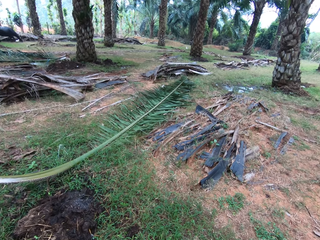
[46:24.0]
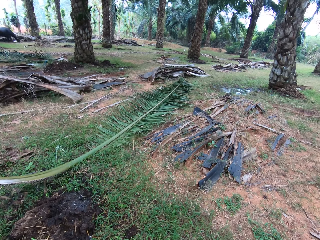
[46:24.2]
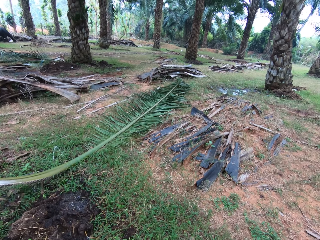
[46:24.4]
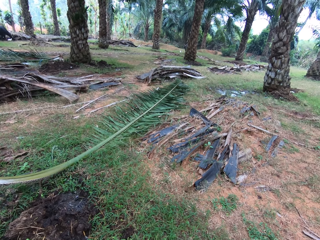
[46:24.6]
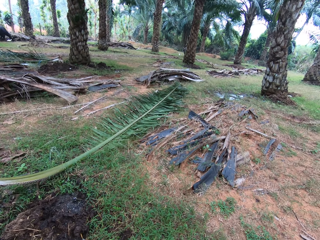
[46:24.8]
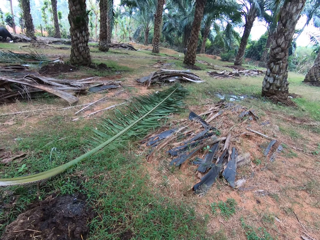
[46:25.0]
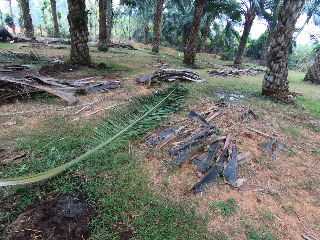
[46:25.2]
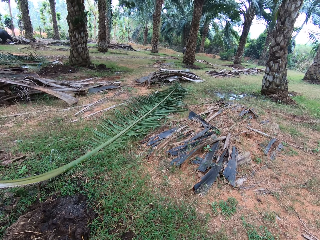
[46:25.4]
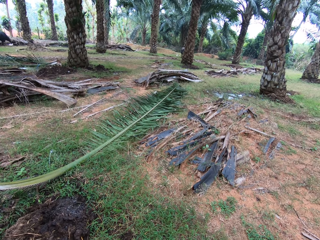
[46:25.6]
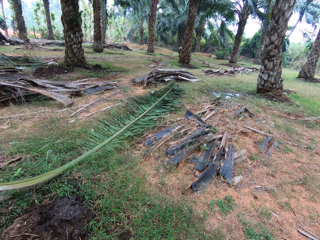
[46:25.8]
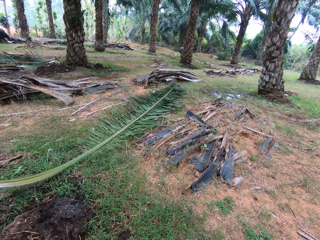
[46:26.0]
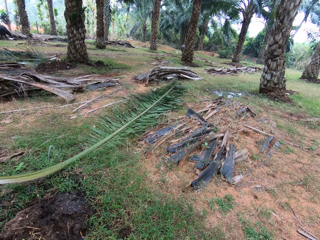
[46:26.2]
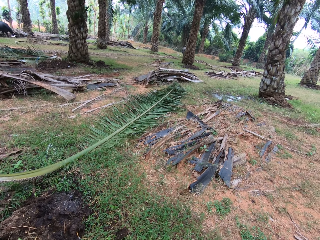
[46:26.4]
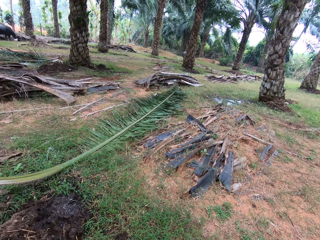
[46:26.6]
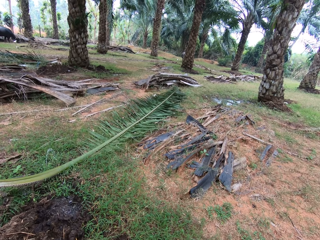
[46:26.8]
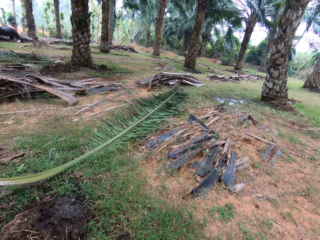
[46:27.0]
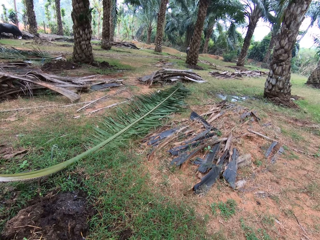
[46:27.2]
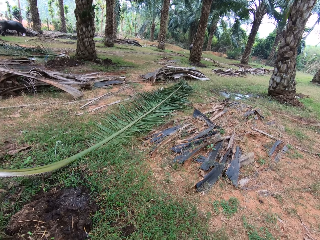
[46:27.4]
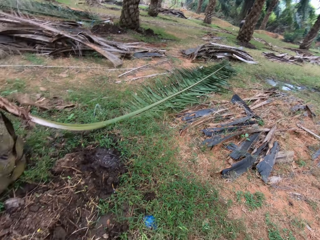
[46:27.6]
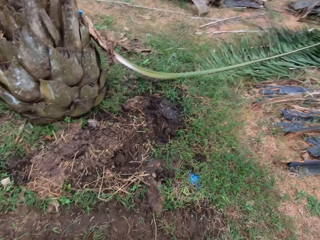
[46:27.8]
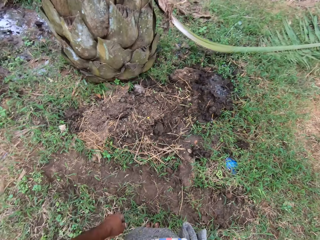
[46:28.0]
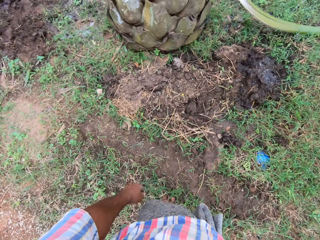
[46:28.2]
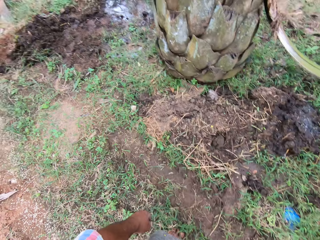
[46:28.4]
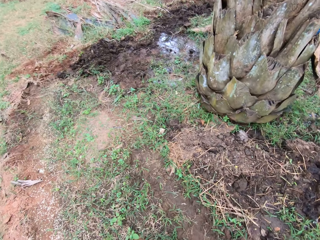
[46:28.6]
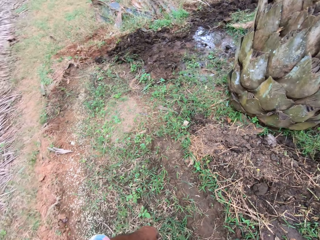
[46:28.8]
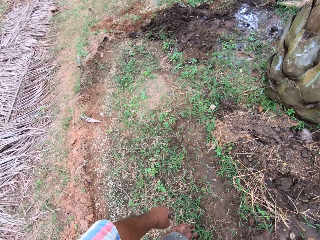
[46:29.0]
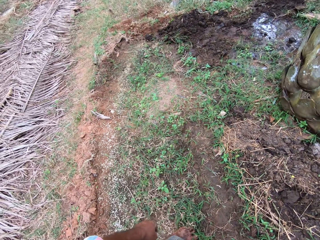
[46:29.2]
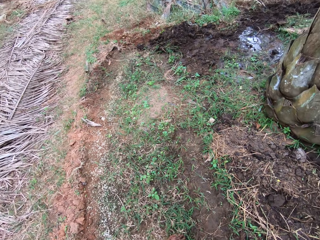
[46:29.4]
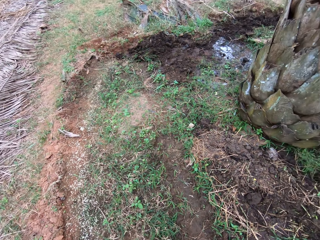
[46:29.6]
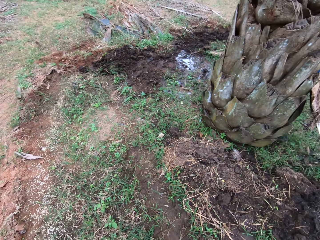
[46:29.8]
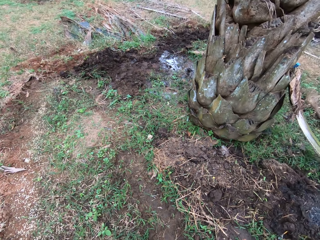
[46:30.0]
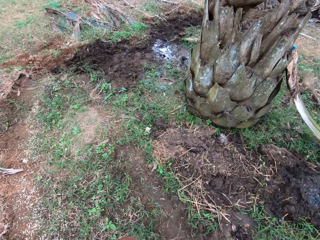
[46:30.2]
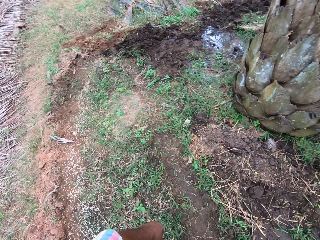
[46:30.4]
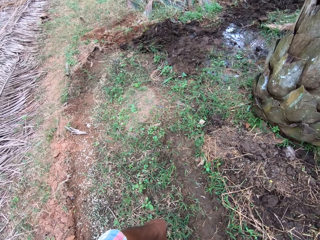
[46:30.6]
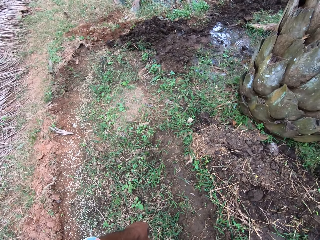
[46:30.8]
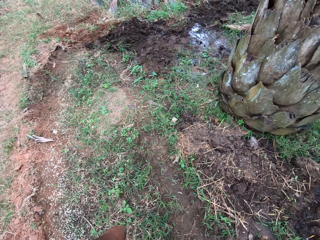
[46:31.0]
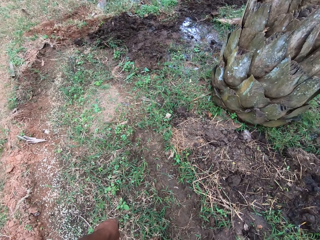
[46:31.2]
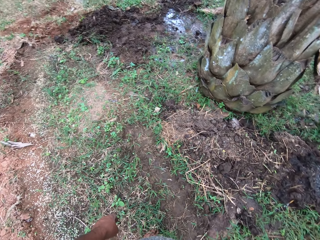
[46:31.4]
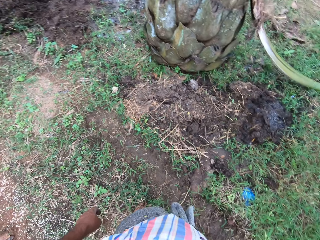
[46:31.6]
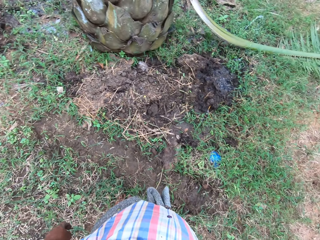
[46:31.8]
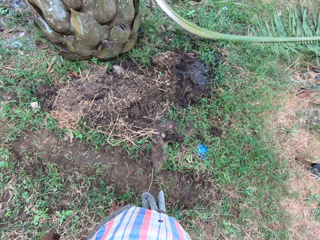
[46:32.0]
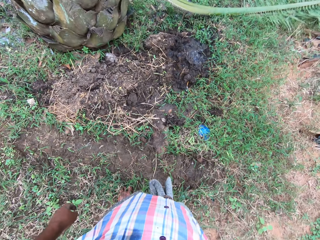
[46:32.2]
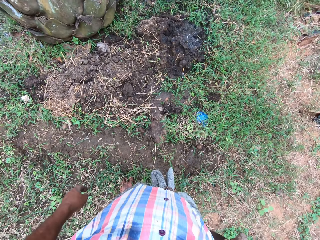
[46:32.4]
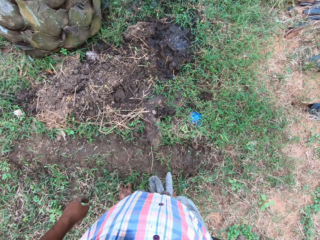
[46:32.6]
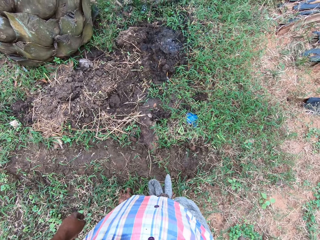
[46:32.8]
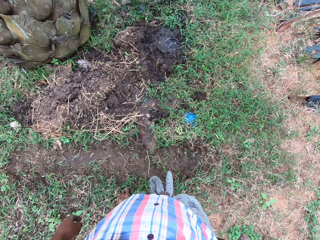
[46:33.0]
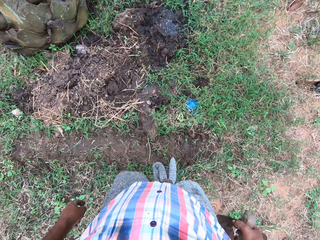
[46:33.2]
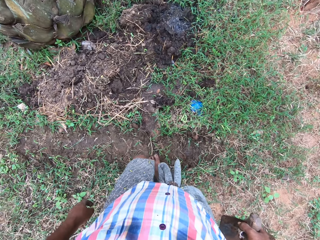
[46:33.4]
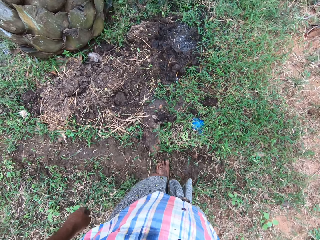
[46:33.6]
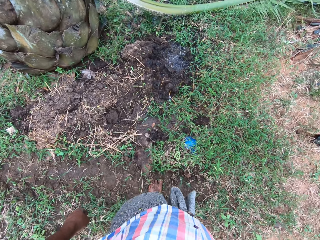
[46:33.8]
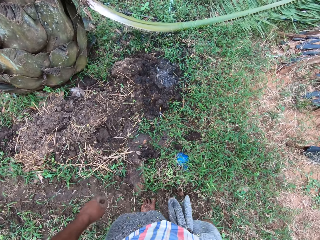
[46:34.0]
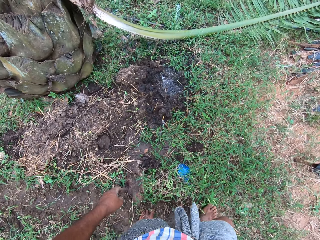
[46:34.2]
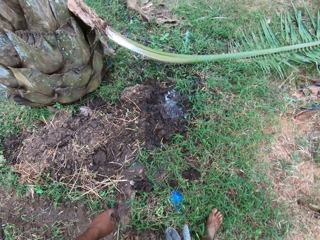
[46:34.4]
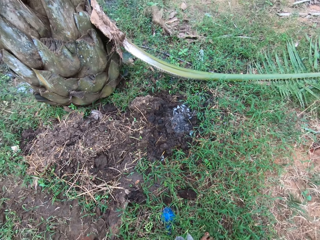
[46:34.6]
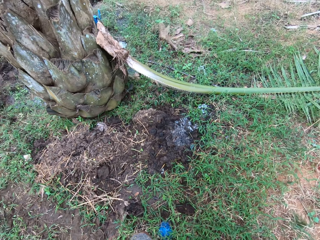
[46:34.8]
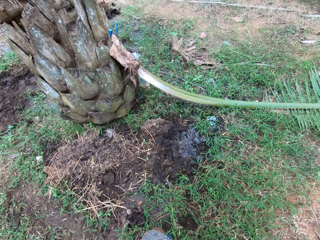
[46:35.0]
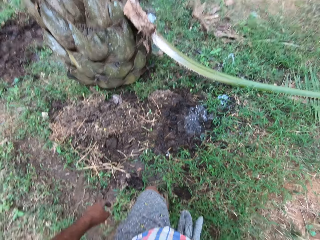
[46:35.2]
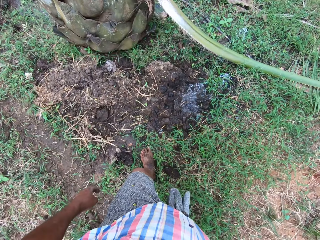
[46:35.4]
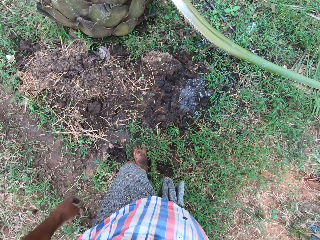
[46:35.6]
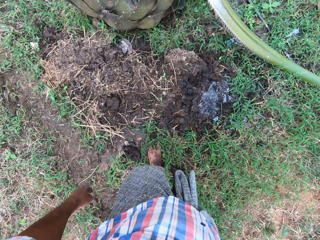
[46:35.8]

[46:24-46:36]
The camera wearer stares down. They look around. They walk around the garden.

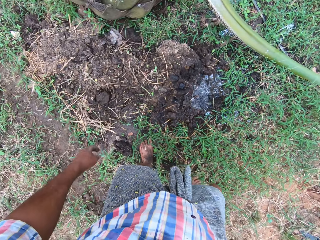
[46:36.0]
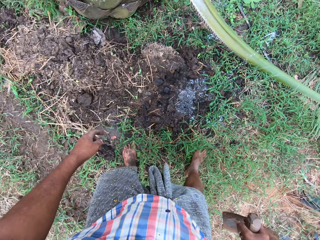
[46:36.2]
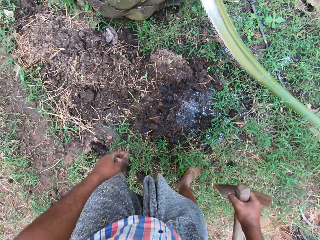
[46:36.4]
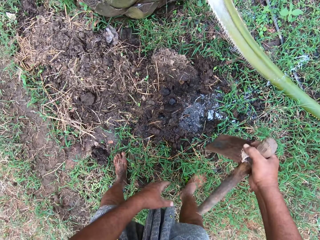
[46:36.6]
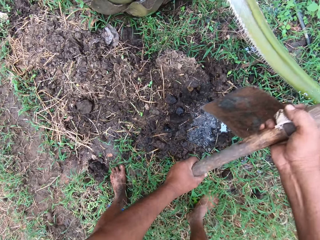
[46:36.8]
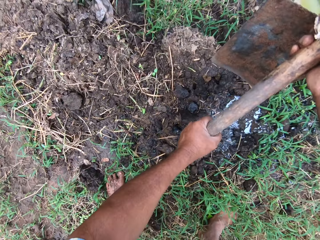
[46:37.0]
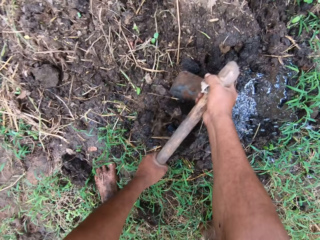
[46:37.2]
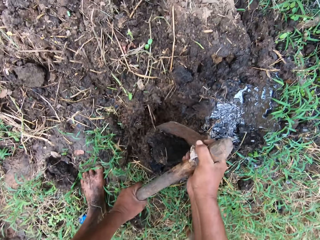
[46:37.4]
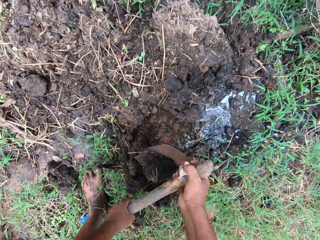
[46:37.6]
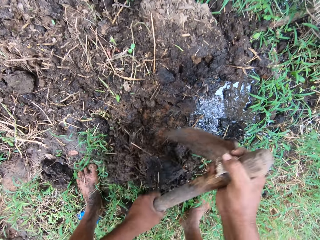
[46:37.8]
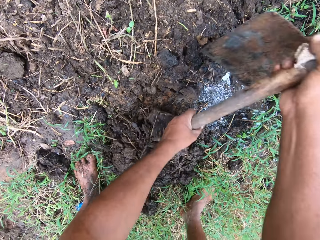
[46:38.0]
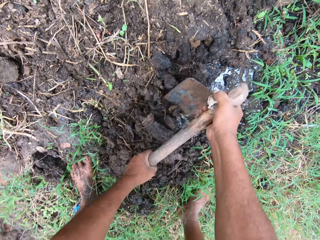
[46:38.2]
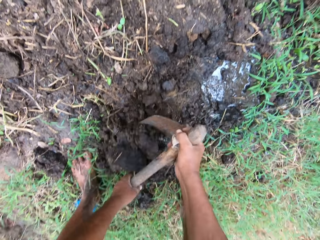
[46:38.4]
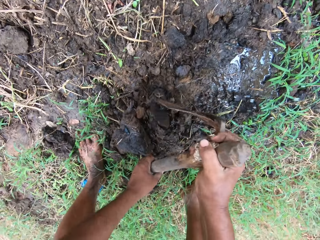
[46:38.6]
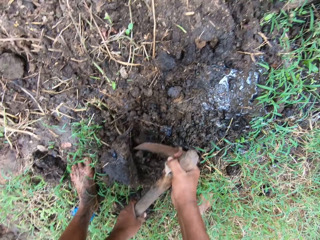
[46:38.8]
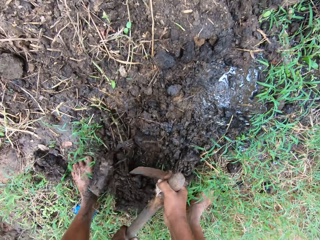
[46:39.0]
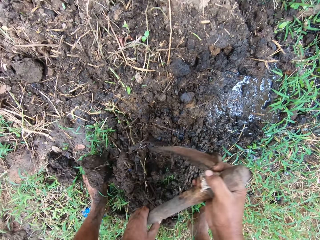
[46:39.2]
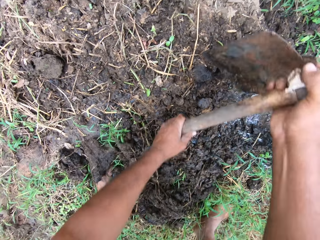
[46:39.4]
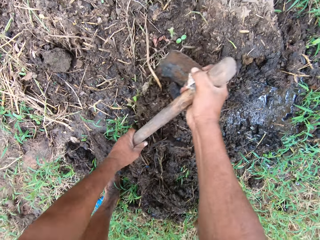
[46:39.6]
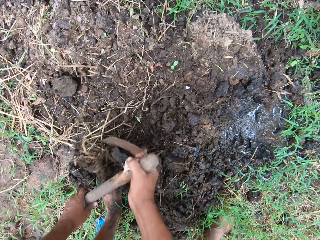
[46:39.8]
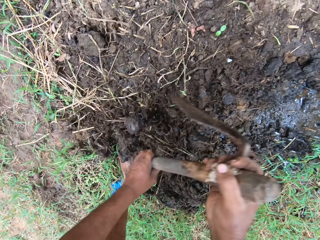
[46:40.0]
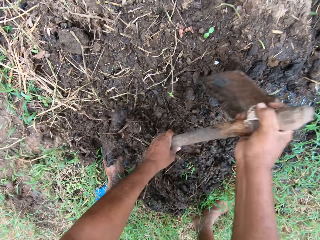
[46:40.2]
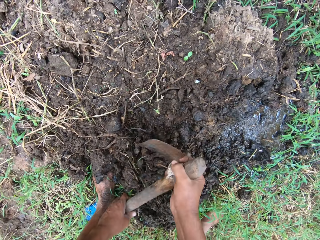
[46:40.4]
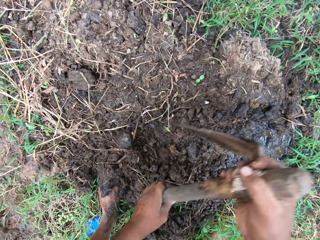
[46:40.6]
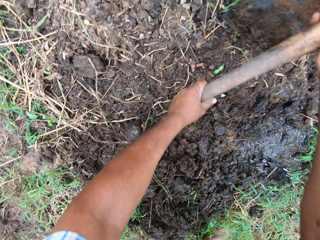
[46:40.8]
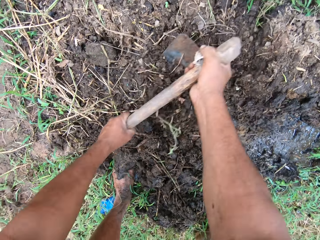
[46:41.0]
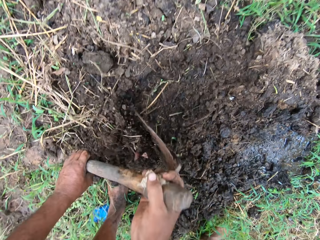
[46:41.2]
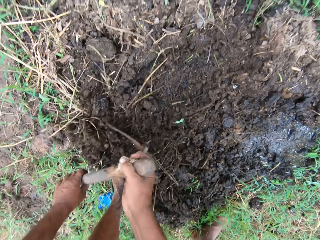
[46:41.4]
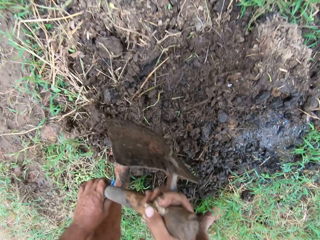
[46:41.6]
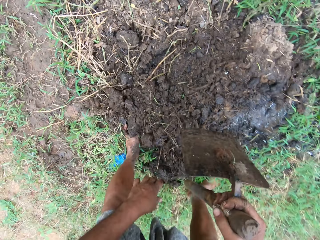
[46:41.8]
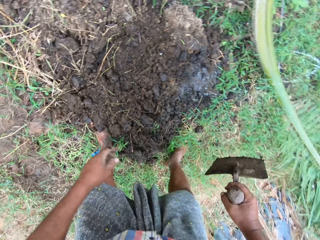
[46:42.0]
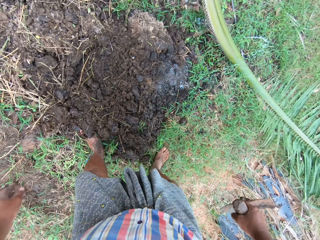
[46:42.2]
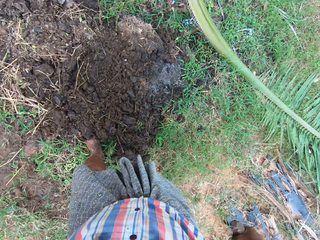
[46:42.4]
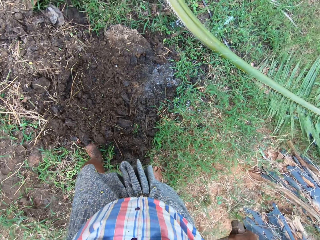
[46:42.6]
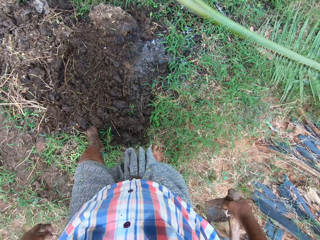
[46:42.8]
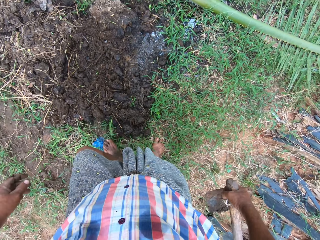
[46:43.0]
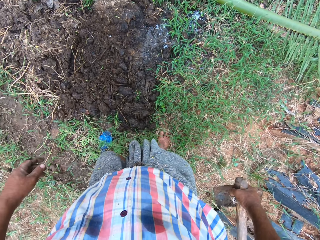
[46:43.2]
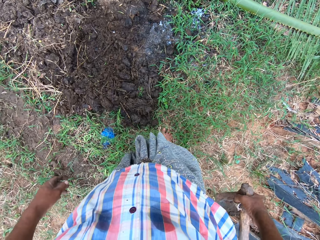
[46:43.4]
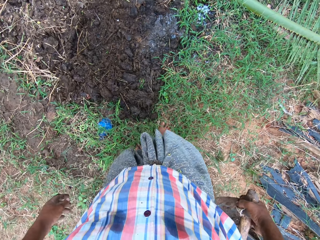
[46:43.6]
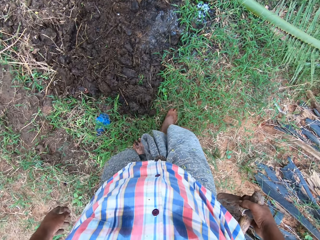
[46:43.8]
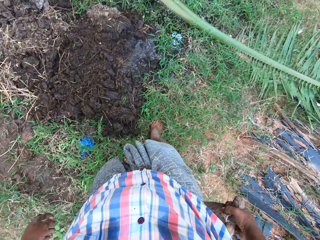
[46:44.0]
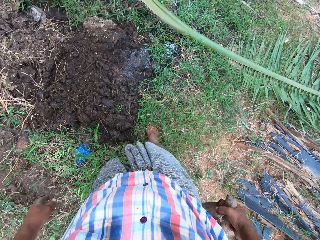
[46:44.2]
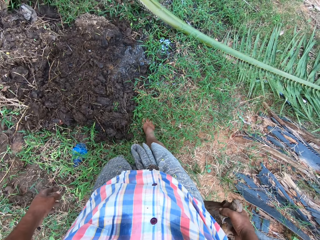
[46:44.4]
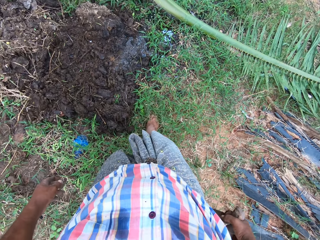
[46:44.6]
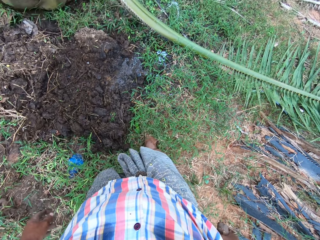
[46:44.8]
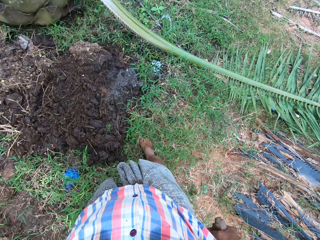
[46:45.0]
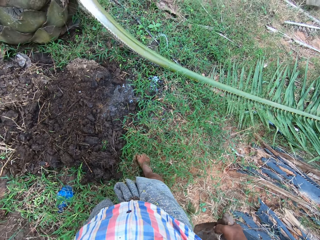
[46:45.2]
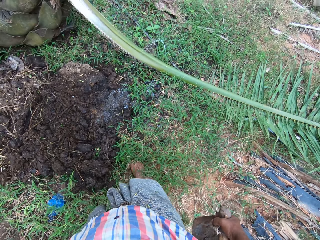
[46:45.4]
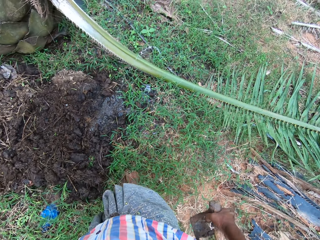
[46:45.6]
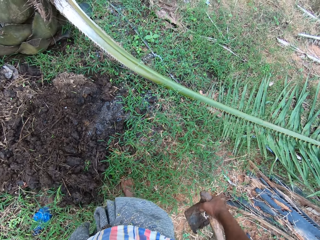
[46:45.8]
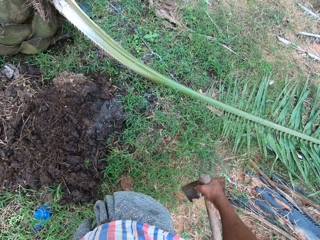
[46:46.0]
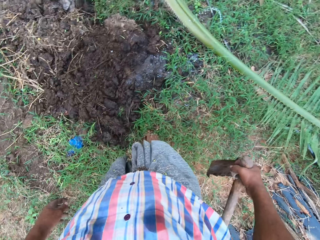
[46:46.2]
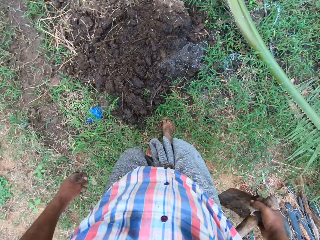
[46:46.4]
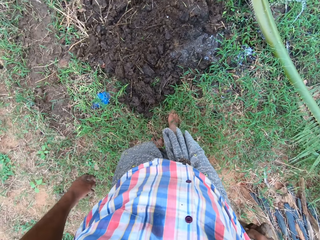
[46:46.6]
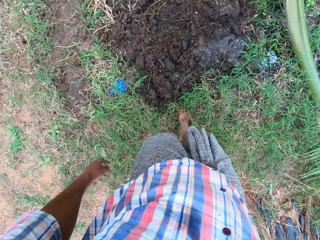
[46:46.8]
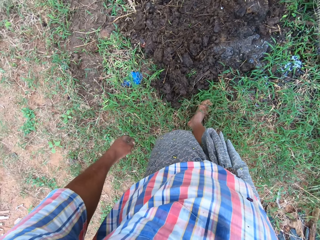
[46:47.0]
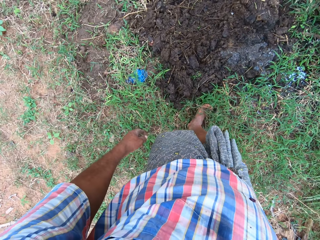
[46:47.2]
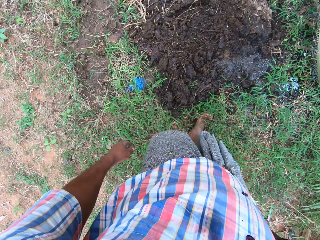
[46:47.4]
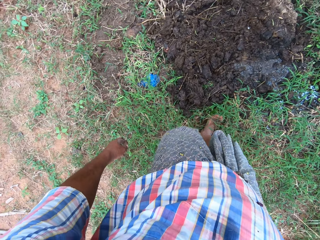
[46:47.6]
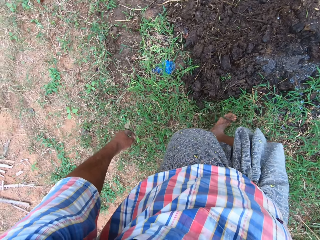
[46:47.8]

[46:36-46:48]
The camera wearer holds the hoe. They dig soil with the hoe. They stare down. They inspect the grass.
